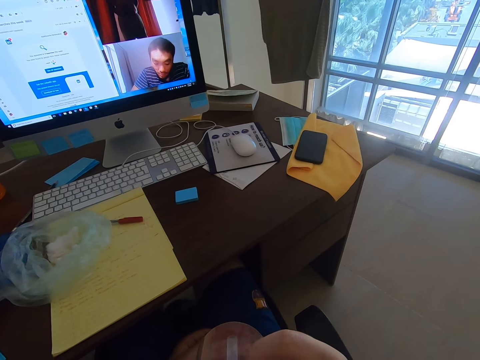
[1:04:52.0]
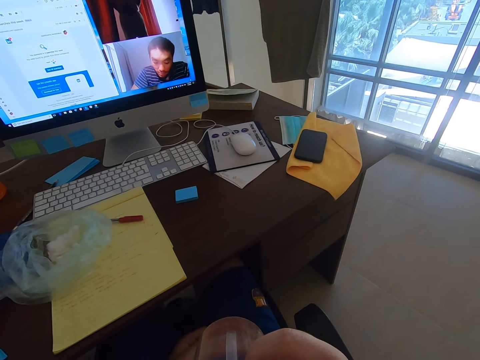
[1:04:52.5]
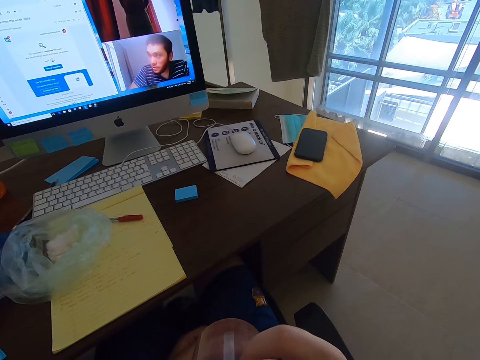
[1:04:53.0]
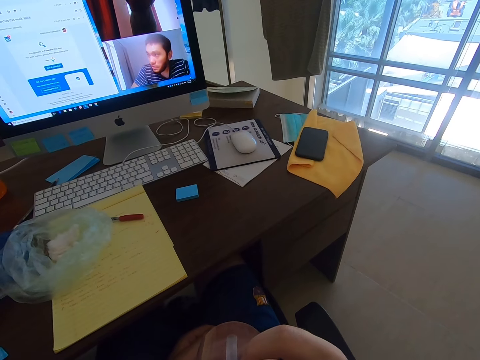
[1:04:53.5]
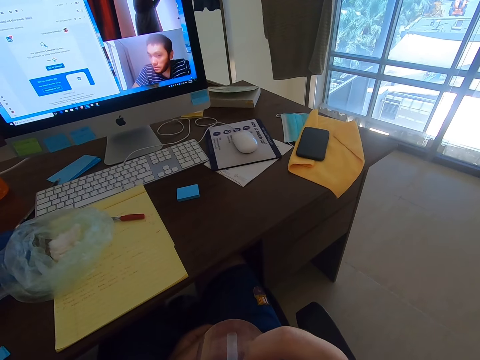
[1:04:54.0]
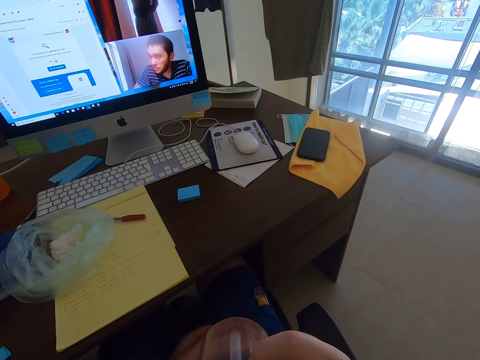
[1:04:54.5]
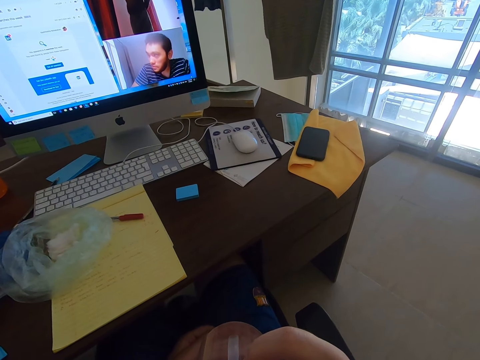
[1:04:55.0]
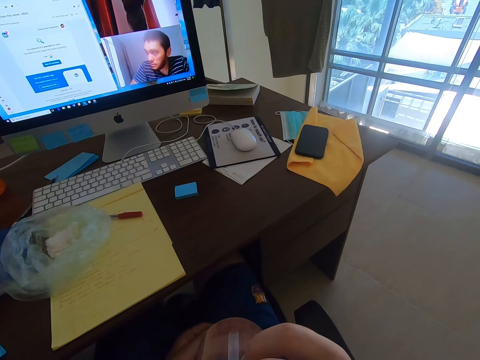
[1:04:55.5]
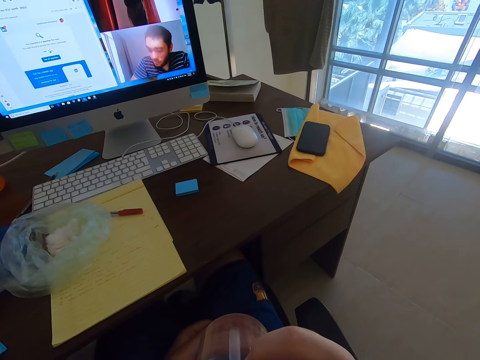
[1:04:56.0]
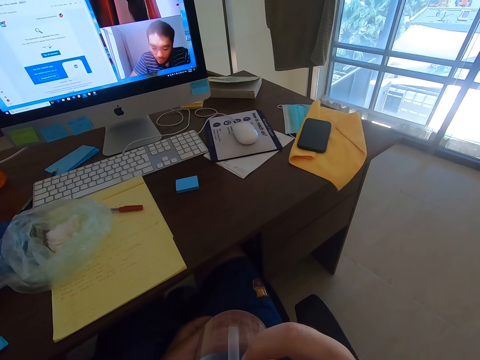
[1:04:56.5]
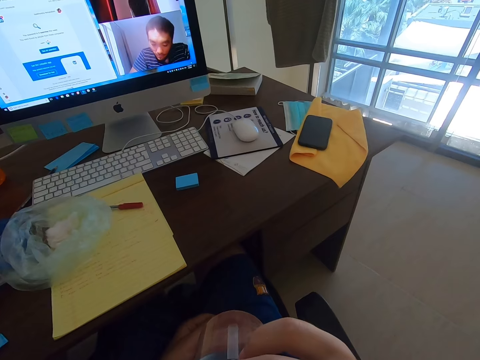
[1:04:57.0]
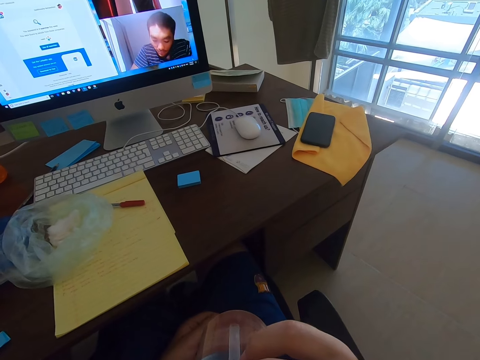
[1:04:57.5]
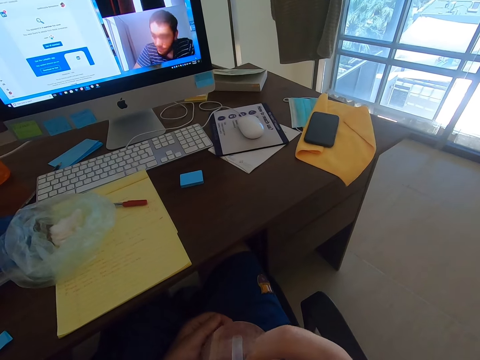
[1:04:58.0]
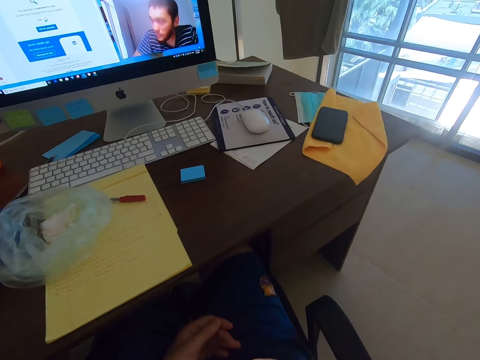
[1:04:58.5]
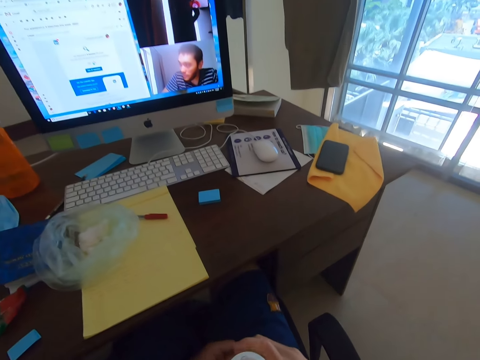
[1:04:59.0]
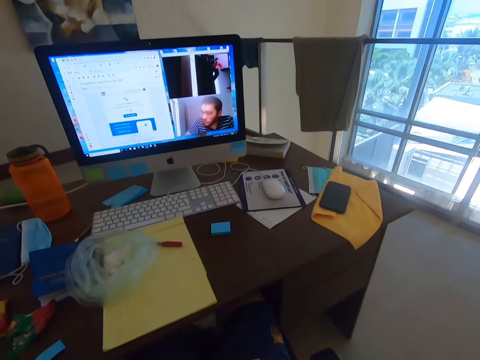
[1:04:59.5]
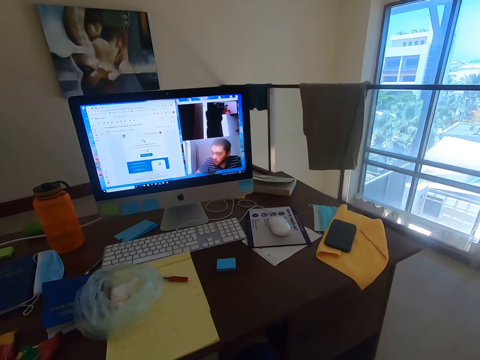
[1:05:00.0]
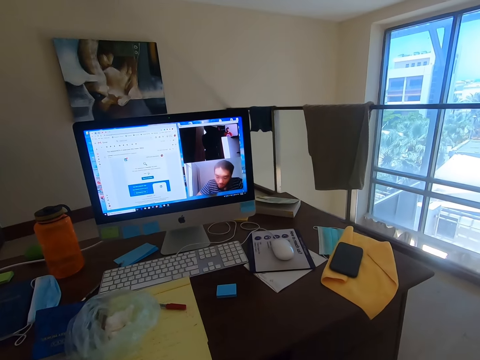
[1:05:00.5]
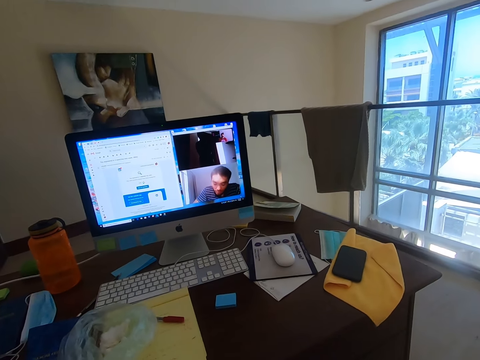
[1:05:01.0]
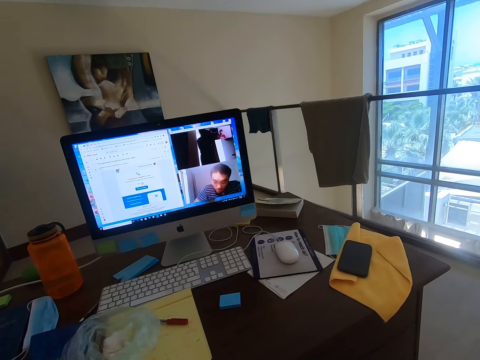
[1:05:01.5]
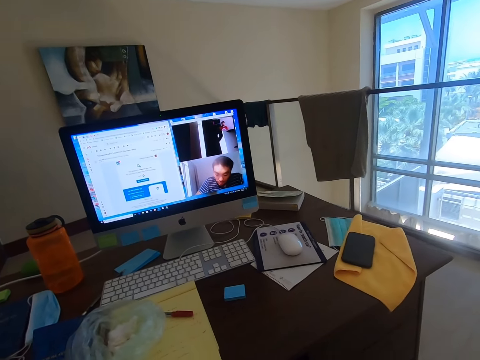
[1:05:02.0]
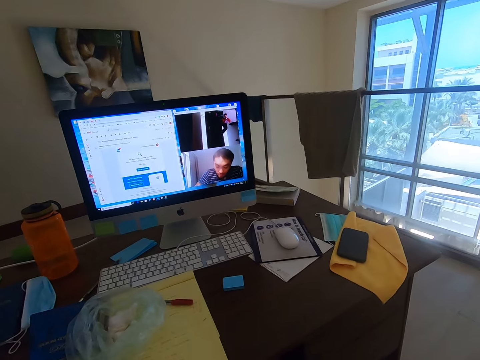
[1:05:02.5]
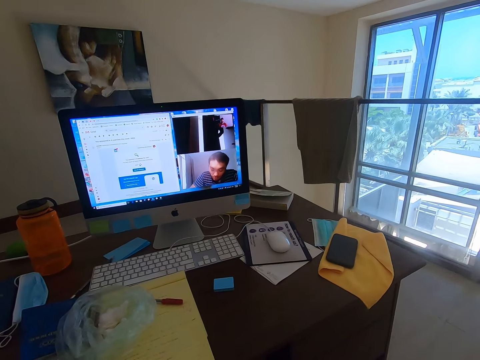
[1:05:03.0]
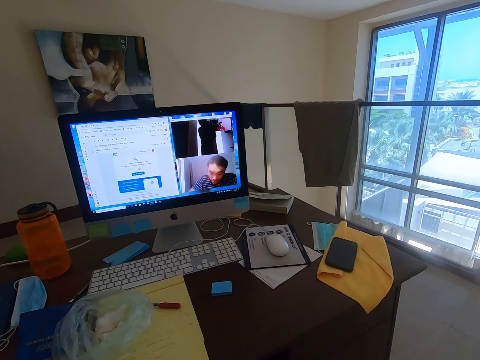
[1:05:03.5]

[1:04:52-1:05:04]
The camera wearer drinks water. They converse with a woman.

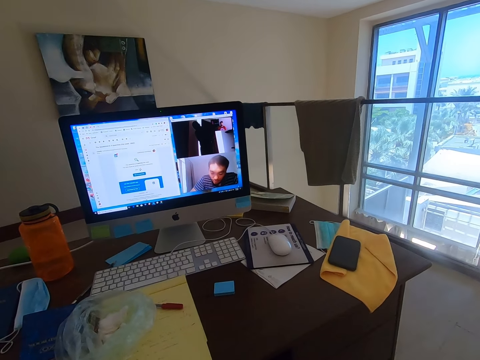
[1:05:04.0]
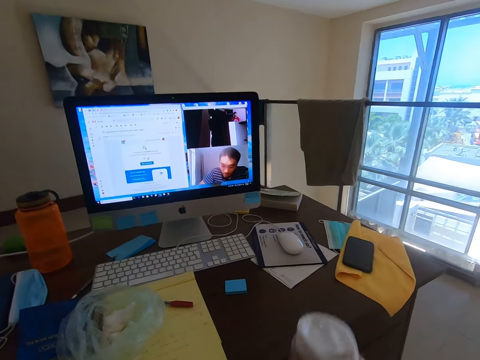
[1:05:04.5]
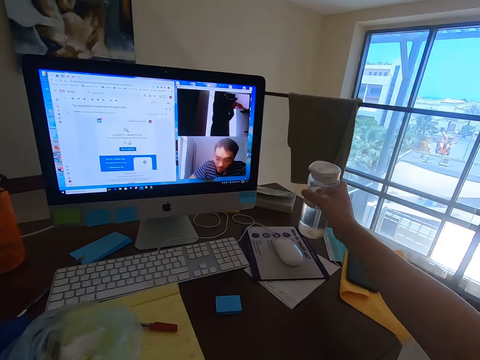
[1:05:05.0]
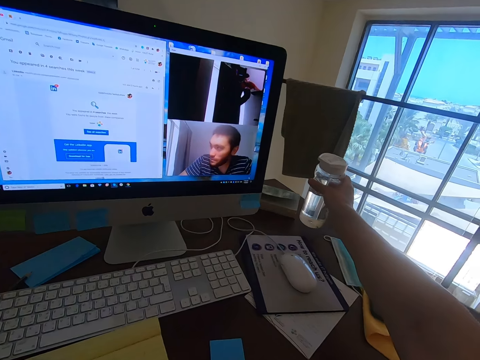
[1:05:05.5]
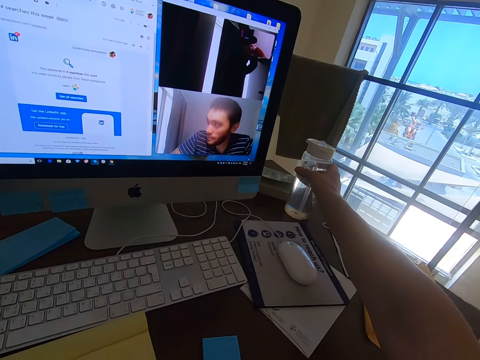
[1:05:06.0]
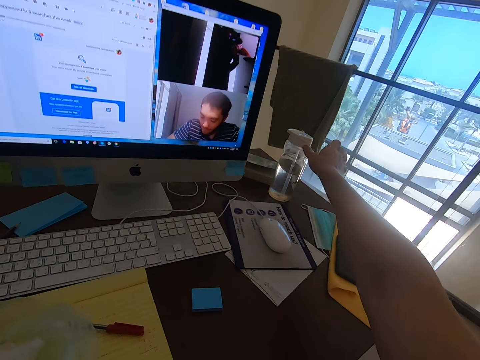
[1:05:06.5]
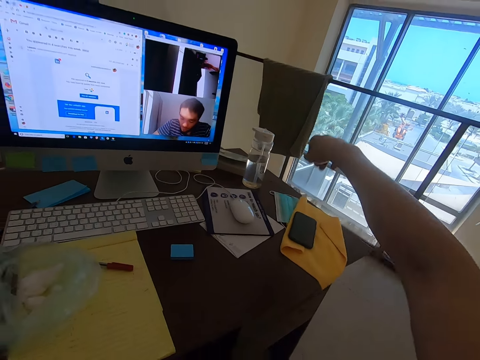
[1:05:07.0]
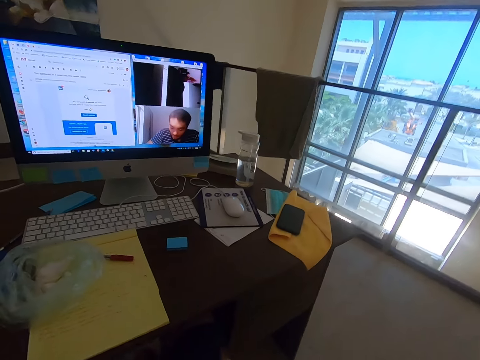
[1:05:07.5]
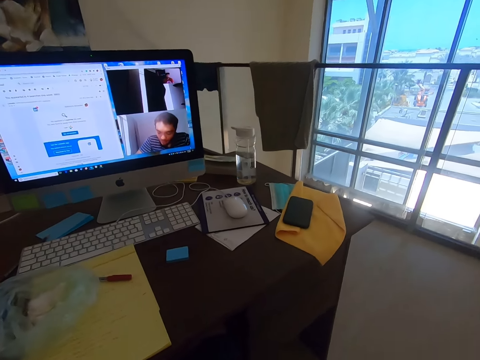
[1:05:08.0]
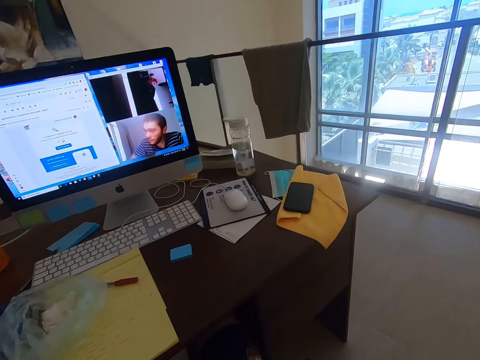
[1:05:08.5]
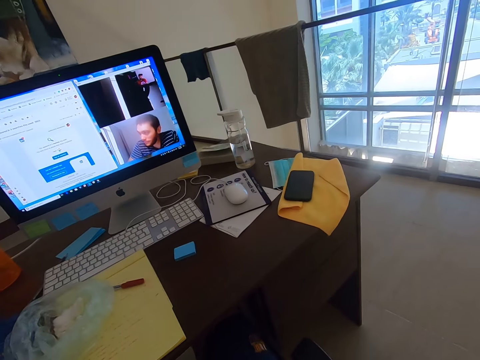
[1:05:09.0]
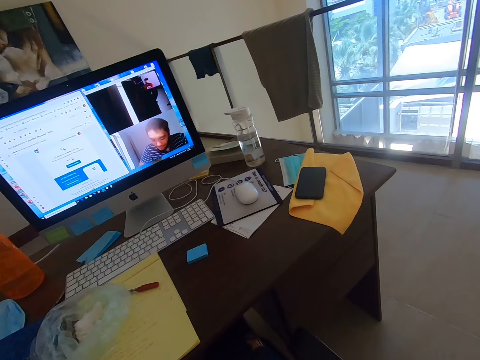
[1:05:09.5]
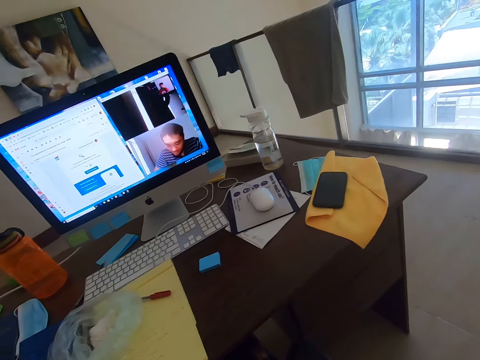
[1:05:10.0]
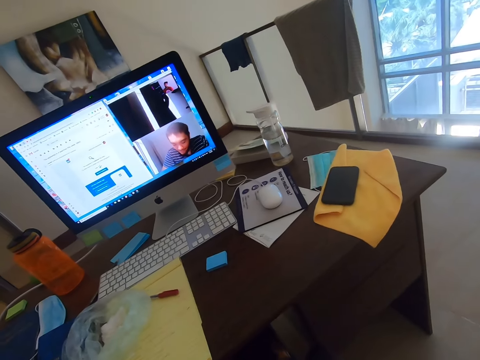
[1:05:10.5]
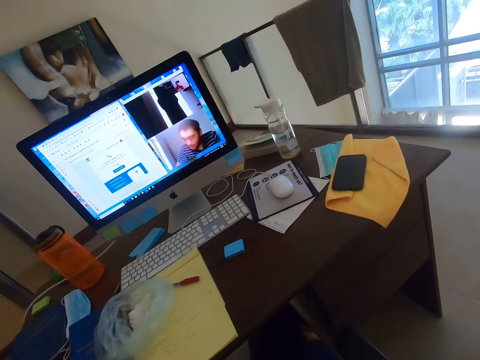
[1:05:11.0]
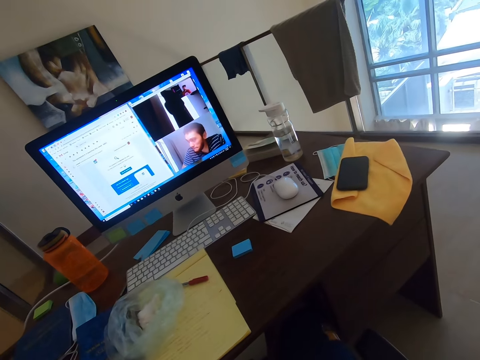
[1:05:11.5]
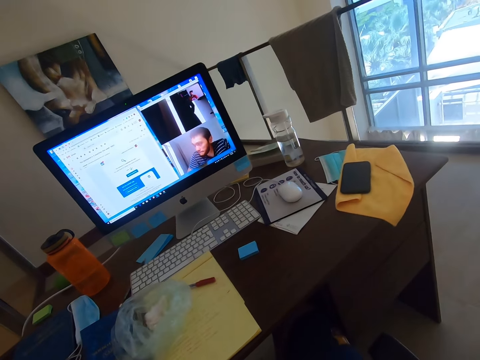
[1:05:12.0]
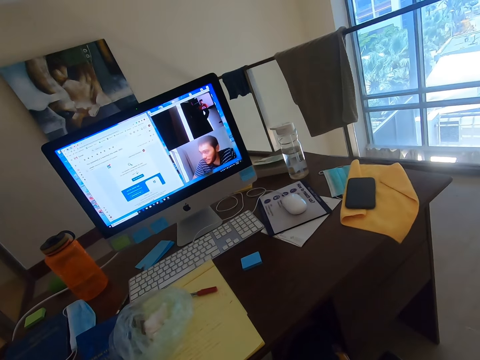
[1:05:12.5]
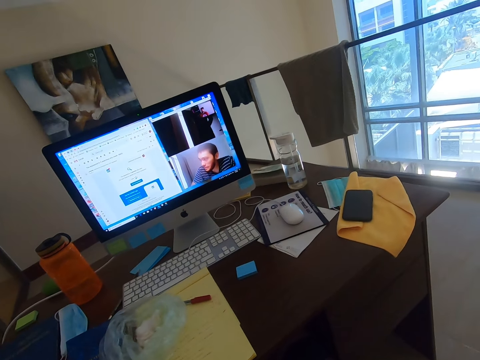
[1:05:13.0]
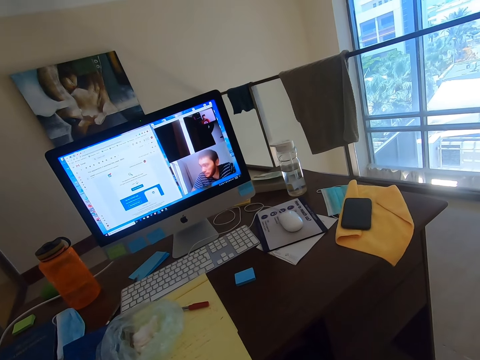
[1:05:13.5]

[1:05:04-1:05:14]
The camera wearer places the water bottle on the table. A man converses with a woman.

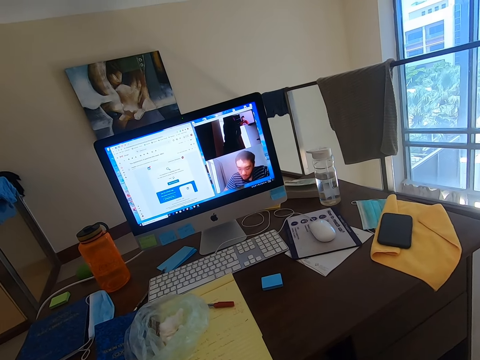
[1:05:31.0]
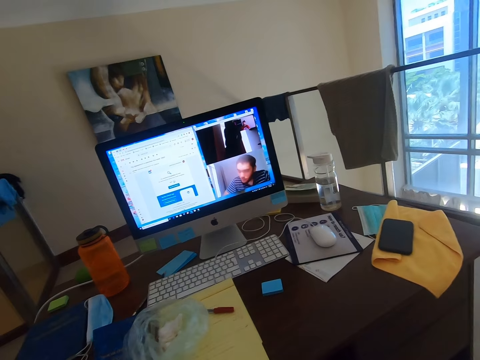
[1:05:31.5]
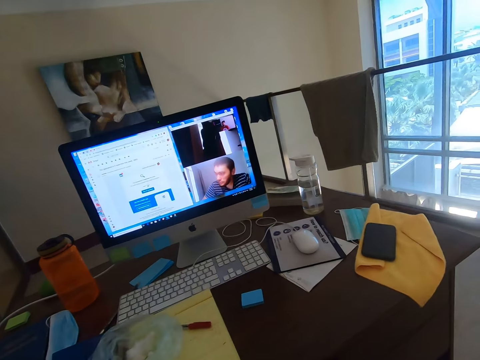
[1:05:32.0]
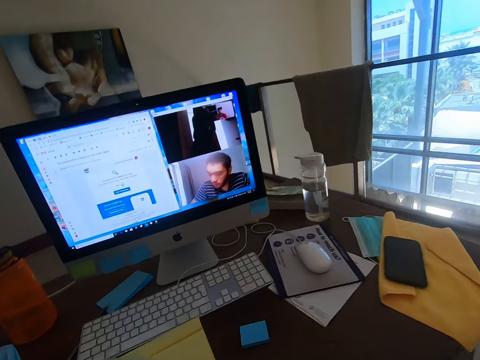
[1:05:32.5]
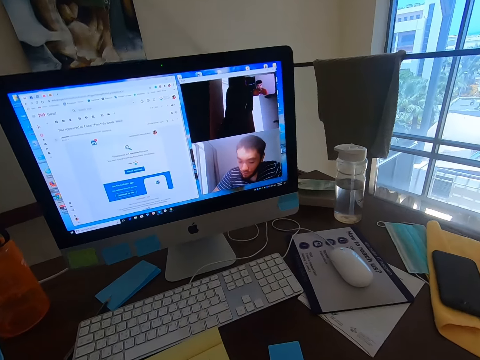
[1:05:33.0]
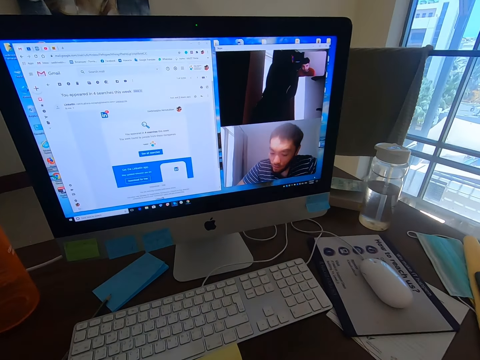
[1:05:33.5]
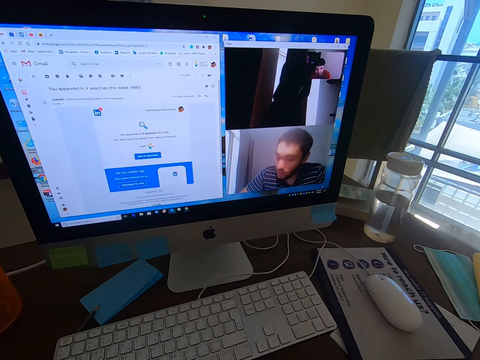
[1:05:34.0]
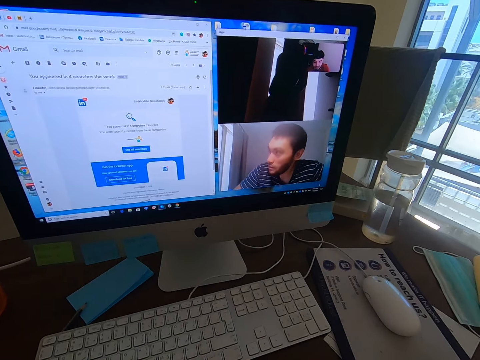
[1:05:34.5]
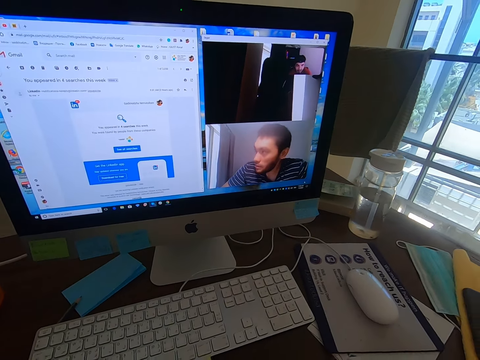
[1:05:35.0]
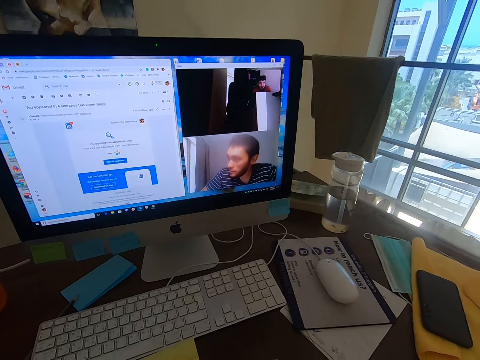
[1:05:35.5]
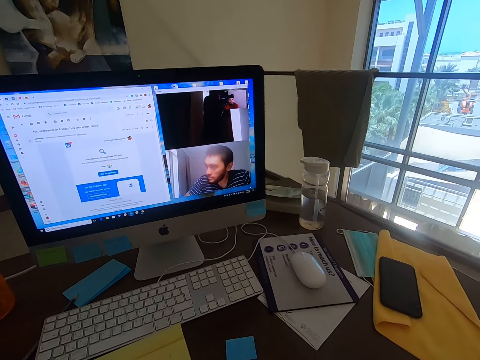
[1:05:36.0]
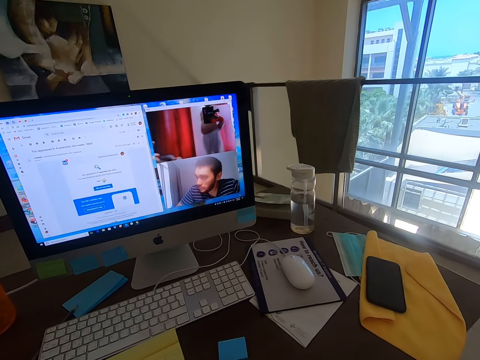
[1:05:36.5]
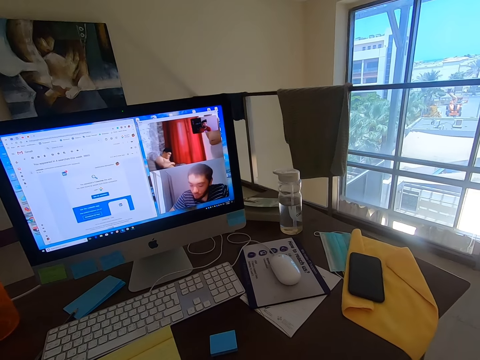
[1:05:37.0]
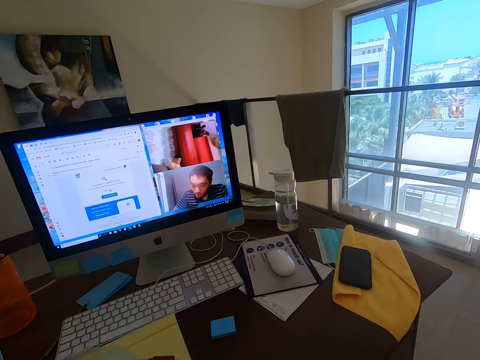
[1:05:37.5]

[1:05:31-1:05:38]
The camera wearer converses with a lady.
